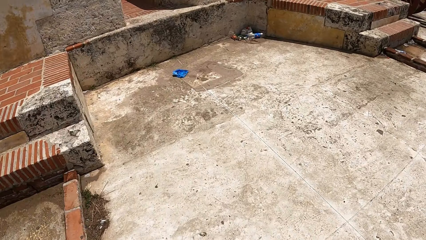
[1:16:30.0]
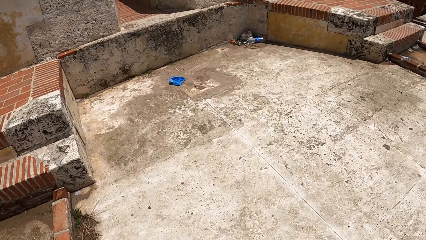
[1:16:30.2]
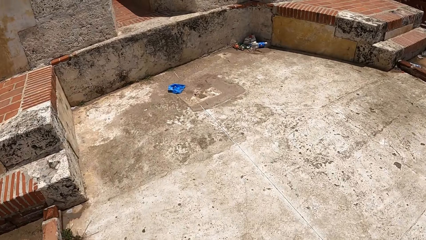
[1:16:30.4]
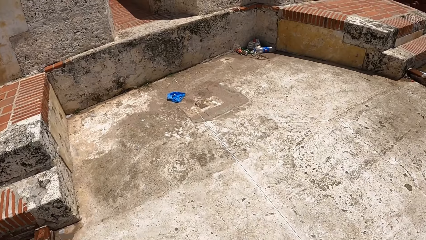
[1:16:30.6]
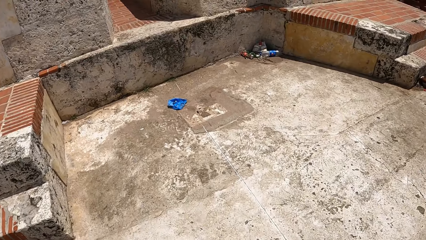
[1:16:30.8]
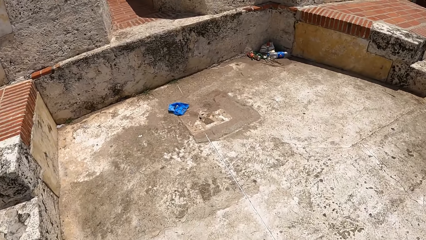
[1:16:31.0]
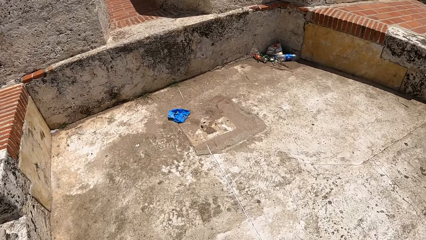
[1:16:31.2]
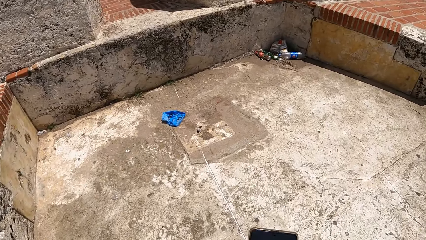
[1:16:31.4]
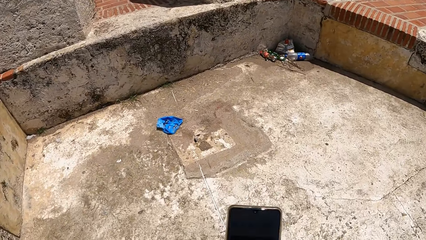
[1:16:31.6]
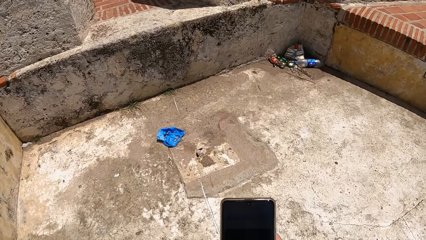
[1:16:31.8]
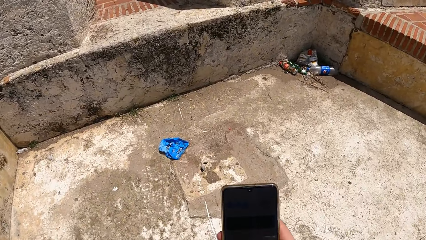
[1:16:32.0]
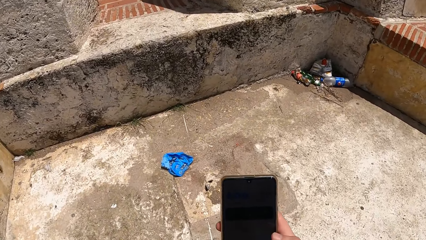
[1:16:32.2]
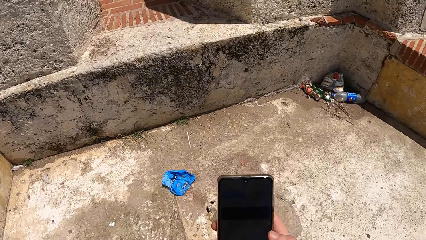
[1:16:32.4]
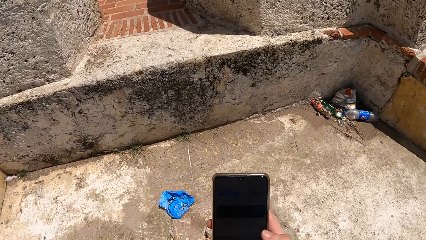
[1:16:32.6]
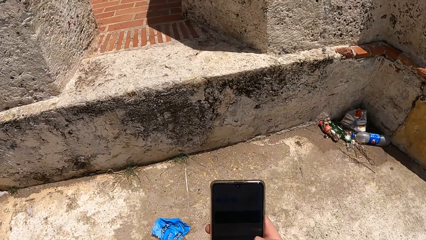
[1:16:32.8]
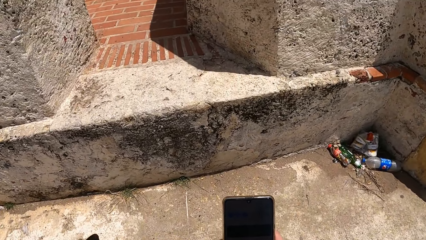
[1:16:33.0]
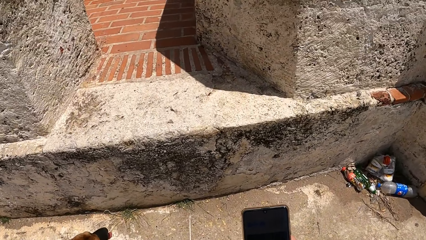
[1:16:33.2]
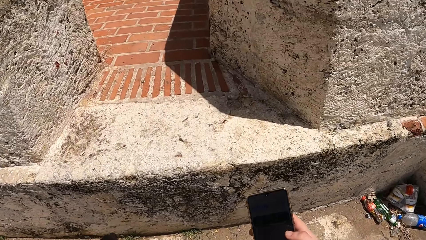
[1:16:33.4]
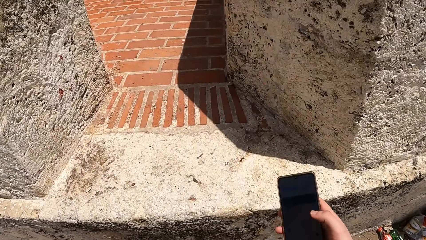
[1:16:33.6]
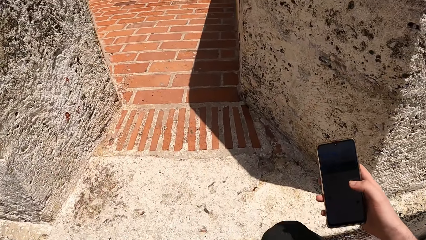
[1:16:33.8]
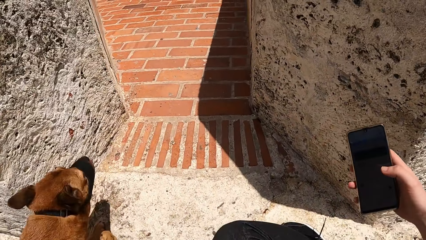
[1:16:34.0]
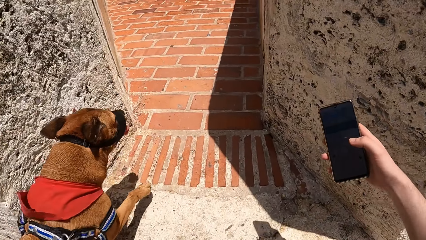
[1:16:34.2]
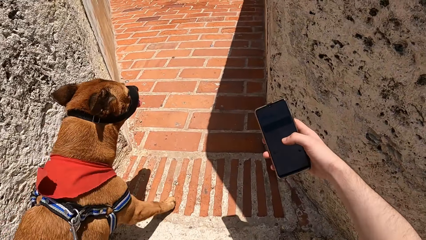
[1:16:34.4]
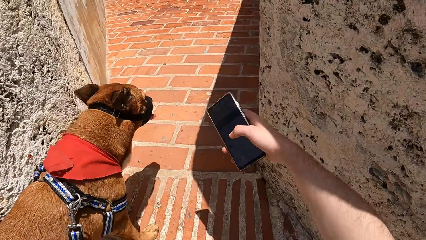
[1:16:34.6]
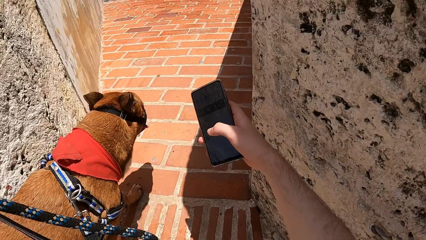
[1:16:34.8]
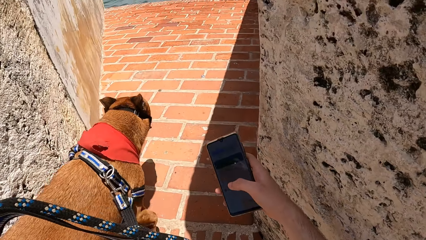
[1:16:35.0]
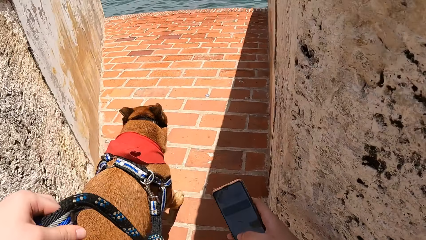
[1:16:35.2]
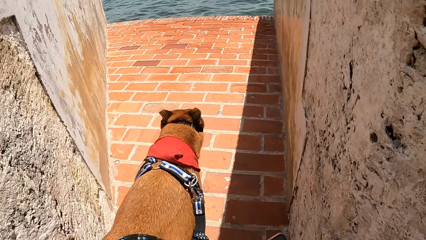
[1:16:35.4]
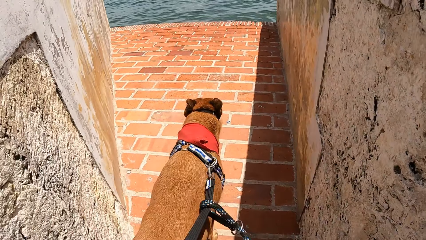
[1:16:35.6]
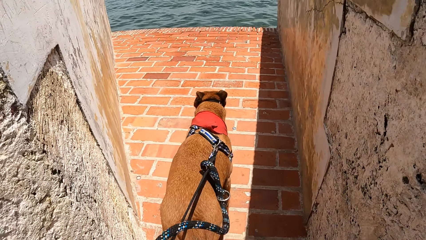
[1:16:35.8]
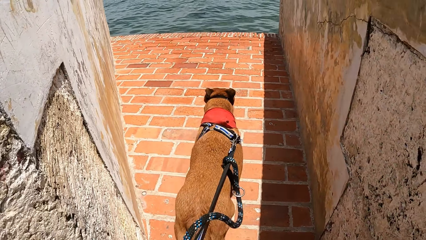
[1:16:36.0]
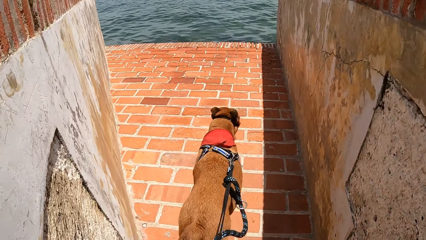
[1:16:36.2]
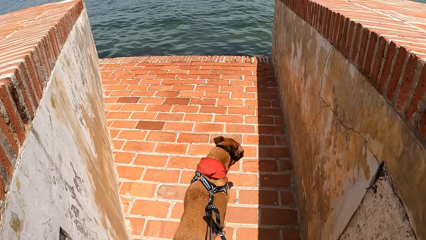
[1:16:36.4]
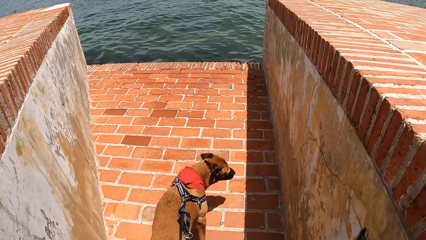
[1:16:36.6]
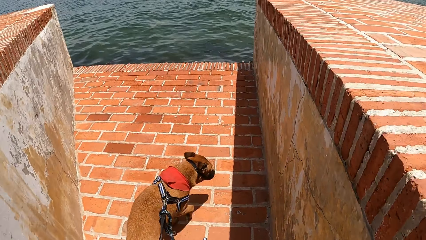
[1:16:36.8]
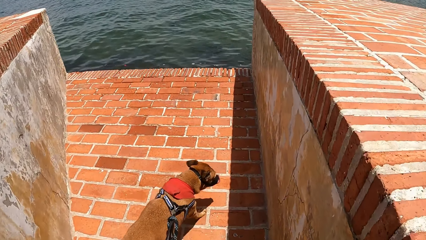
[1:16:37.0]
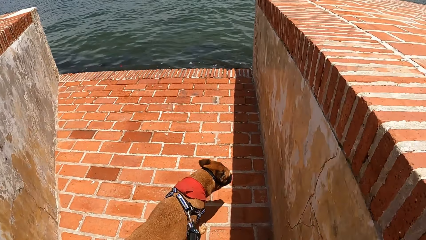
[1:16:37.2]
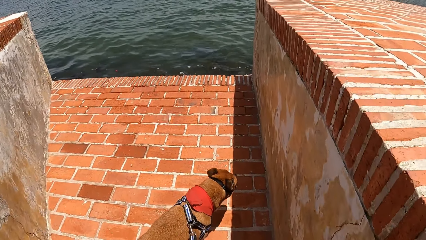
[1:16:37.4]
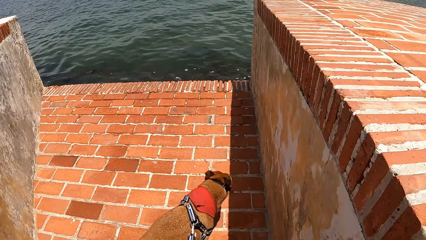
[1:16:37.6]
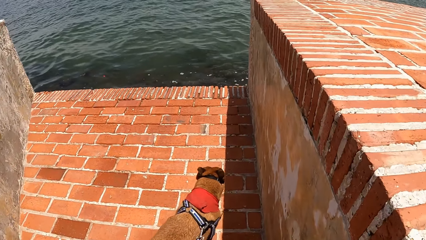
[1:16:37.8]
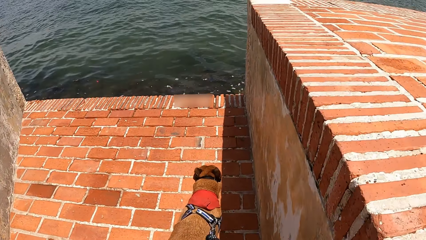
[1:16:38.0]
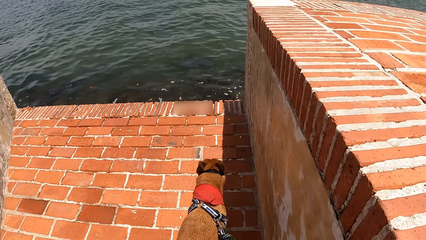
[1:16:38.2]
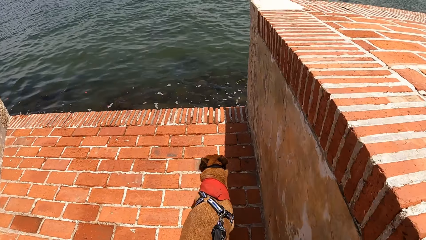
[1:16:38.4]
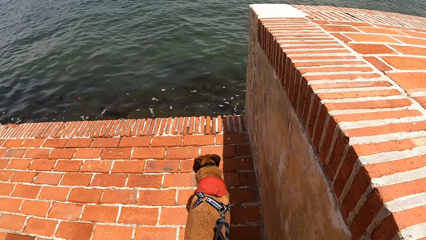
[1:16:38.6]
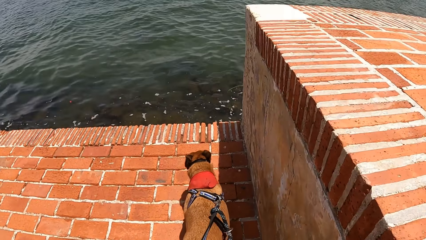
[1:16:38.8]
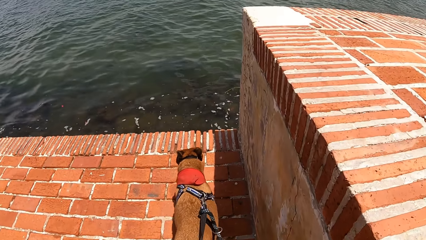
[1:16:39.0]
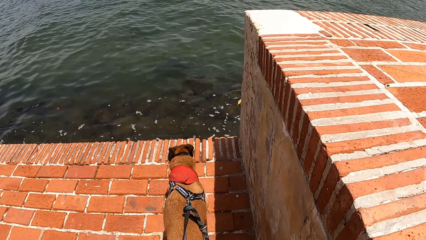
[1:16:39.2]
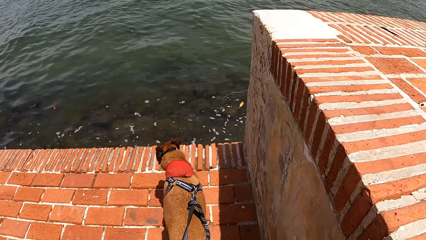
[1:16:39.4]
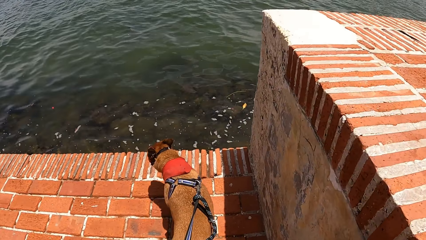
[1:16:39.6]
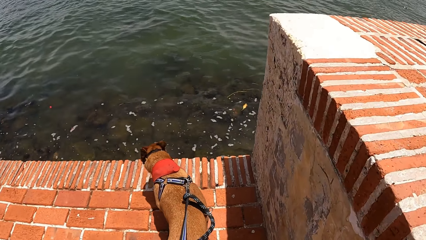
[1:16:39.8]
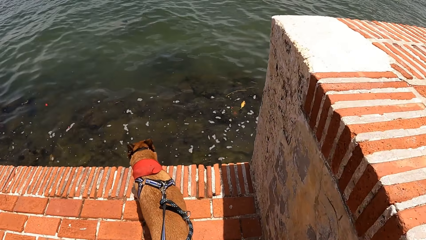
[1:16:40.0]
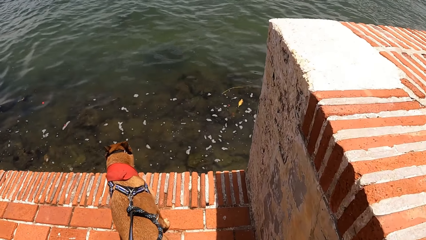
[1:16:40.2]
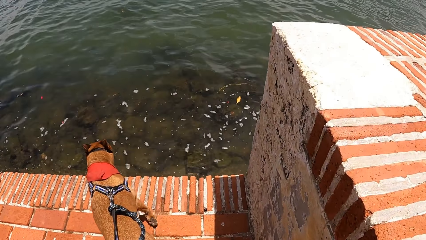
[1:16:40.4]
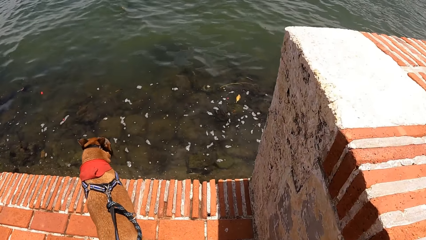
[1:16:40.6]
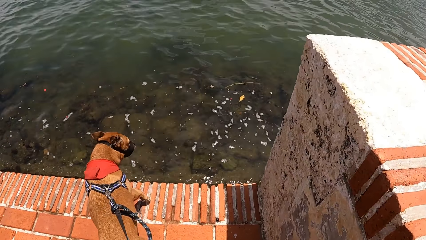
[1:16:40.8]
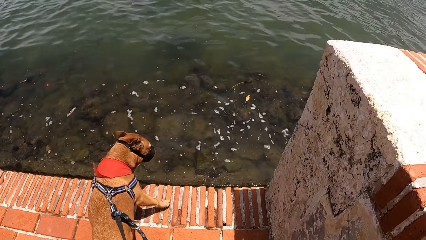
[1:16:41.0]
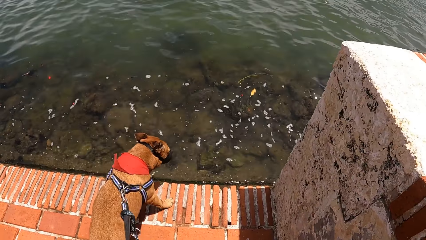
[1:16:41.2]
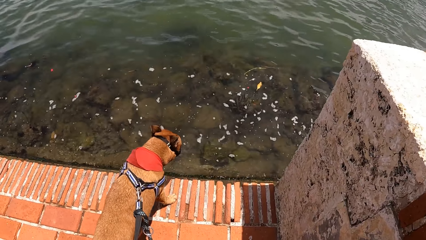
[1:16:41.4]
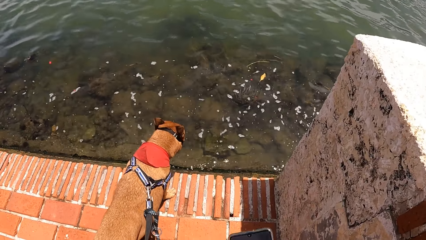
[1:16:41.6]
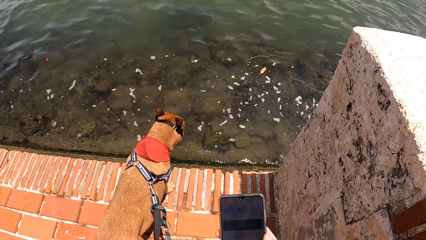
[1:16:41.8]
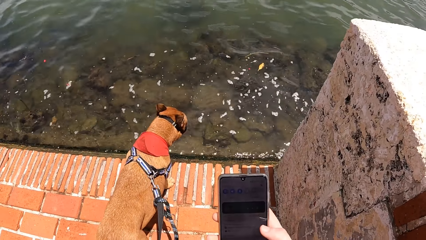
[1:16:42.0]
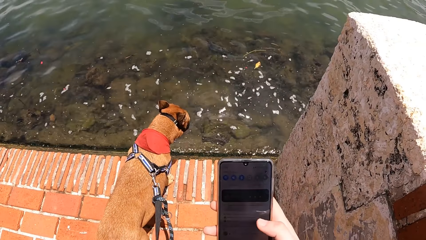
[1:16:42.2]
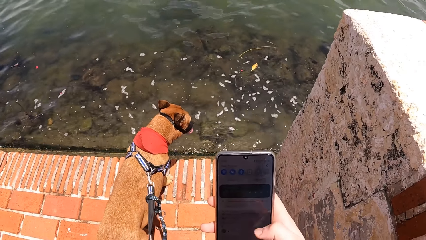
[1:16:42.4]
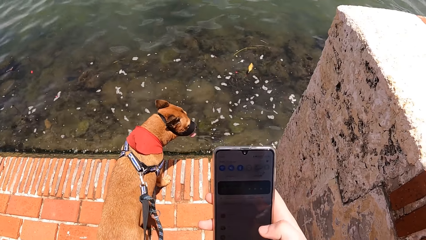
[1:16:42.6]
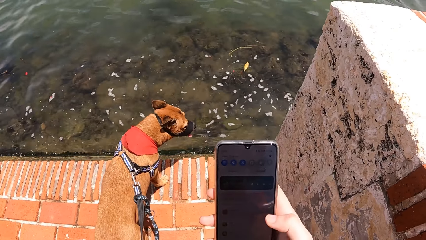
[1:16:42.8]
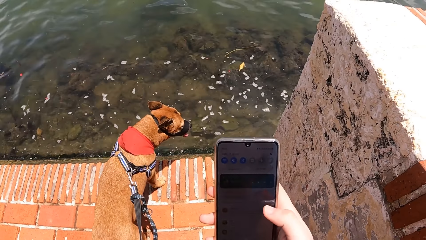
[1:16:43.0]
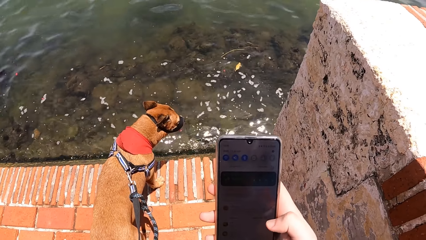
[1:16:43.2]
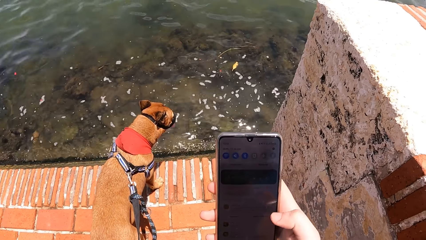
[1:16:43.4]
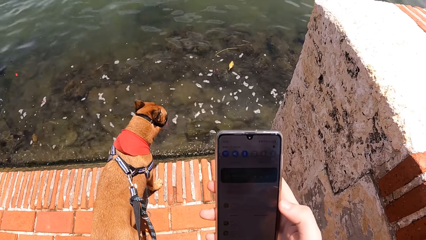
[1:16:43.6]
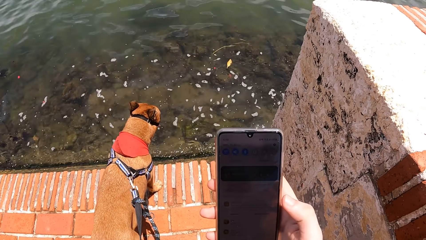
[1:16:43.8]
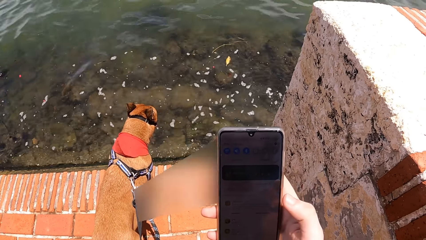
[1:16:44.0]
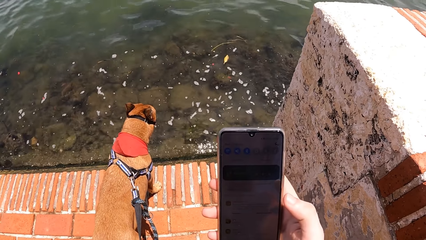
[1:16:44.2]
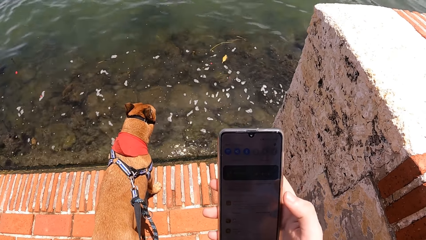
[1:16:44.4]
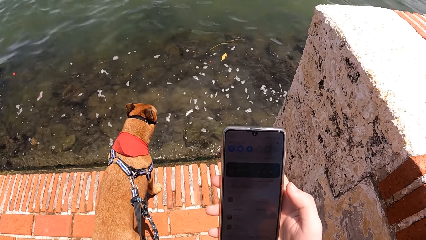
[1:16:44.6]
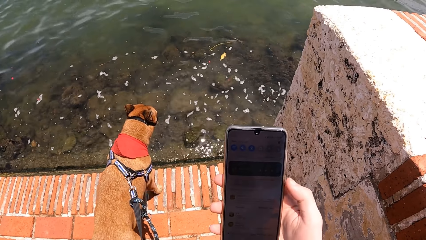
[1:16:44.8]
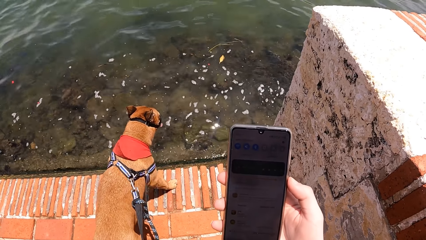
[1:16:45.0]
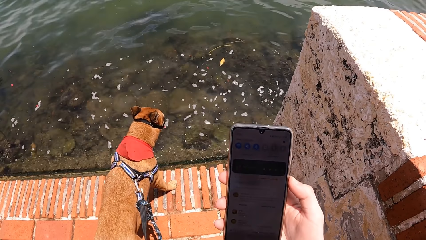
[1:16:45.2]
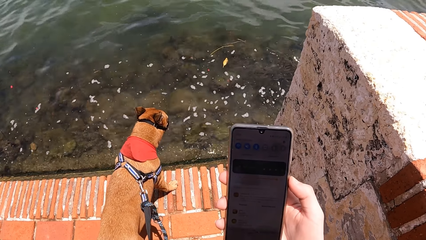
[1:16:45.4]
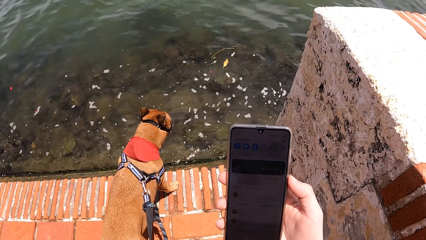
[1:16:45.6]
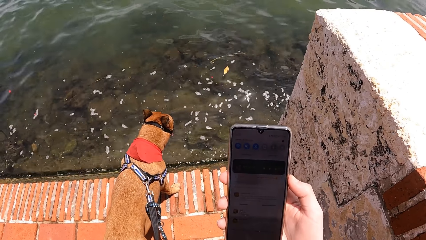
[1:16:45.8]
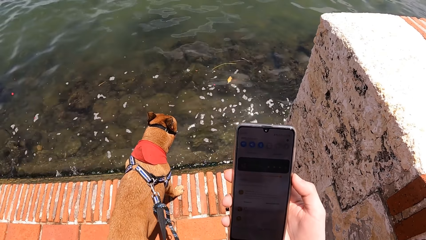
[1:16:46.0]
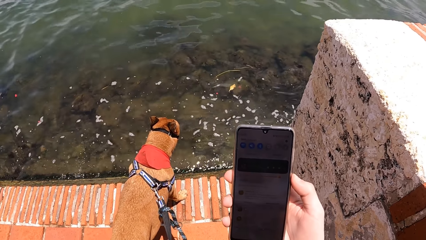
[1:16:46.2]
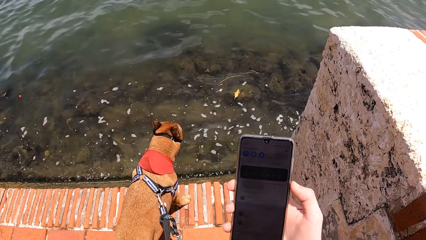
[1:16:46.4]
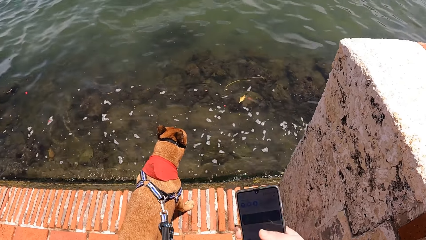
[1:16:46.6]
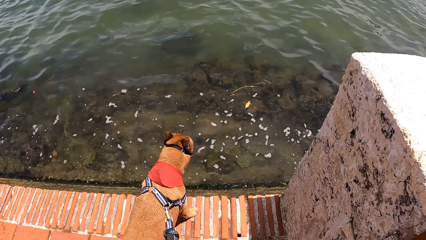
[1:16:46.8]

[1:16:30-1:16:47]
The camera wearer operates the phone. They walk the dog. They operate the phone.
